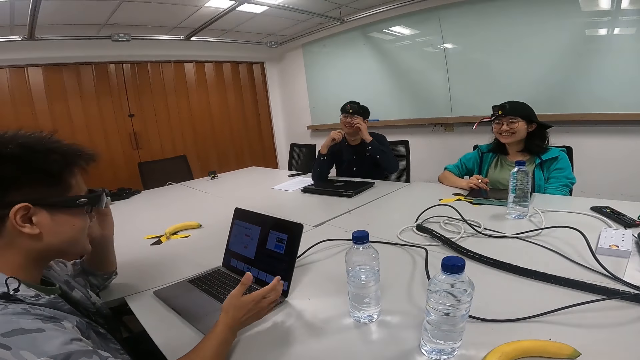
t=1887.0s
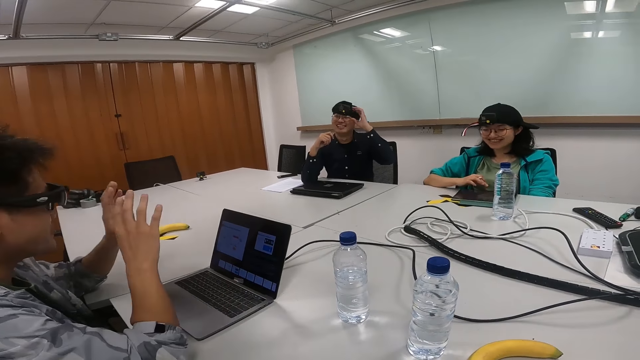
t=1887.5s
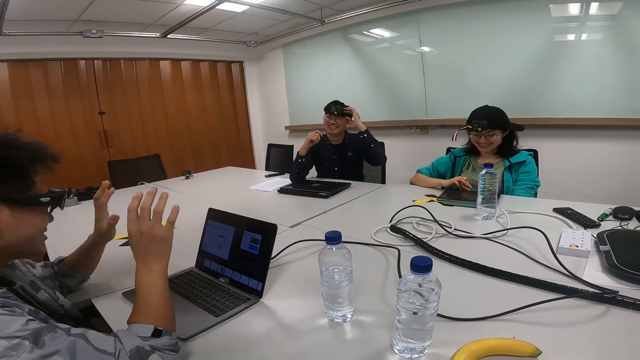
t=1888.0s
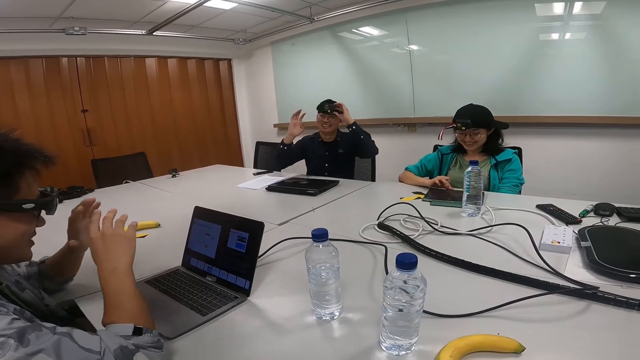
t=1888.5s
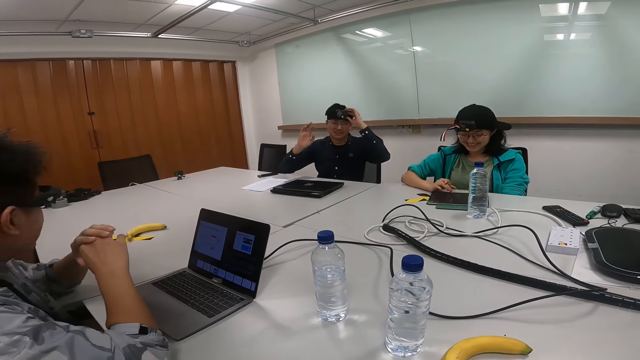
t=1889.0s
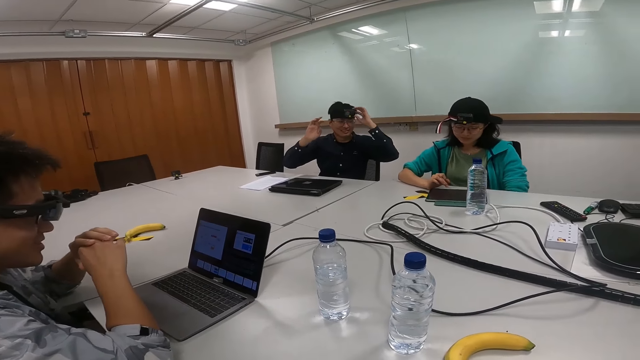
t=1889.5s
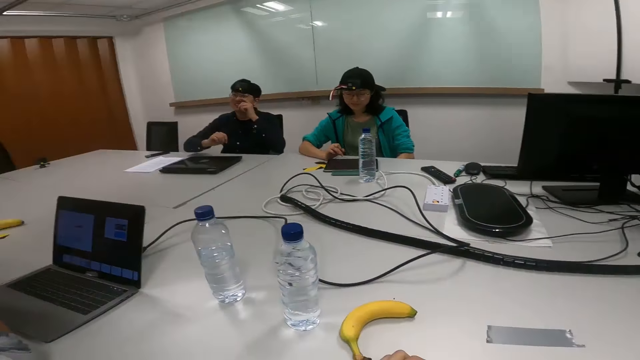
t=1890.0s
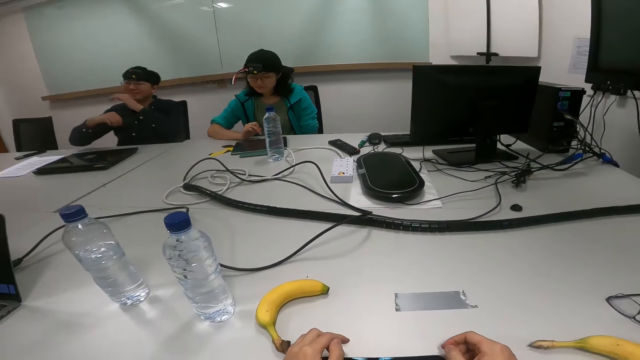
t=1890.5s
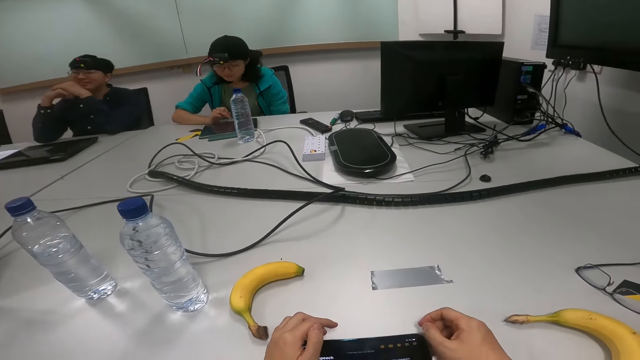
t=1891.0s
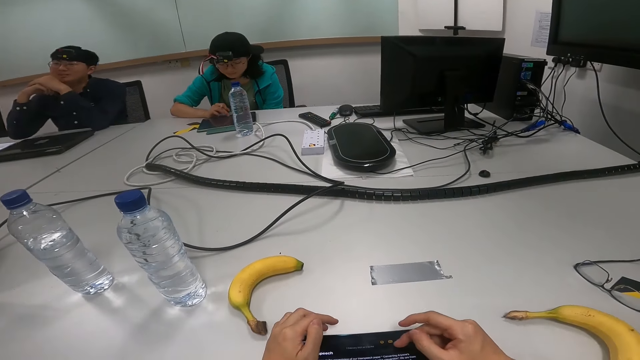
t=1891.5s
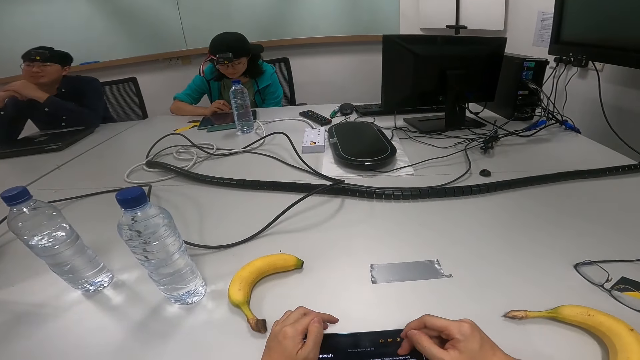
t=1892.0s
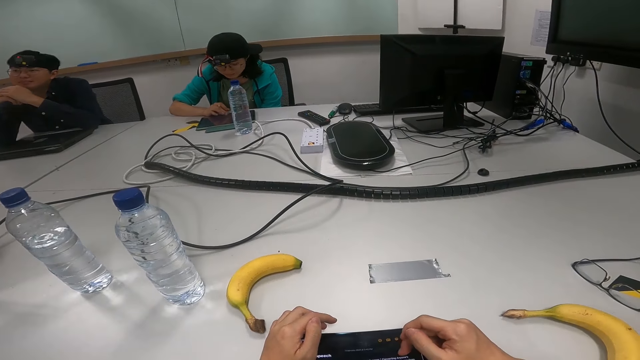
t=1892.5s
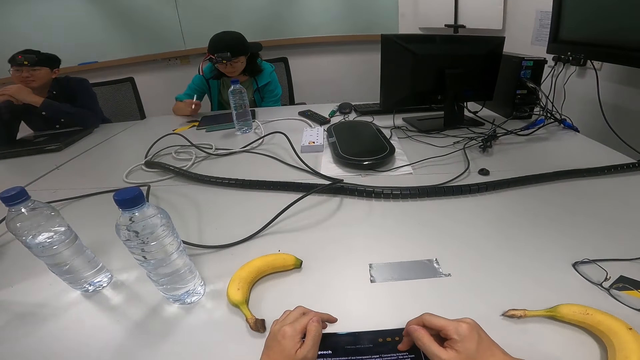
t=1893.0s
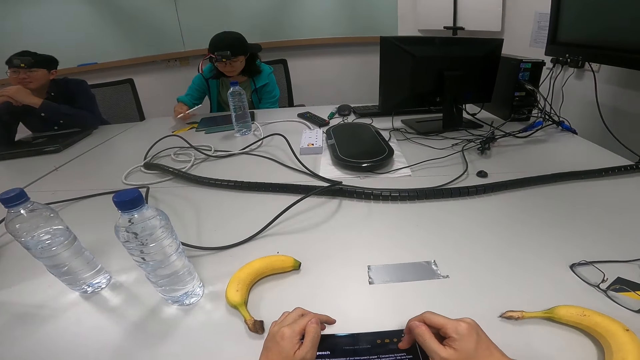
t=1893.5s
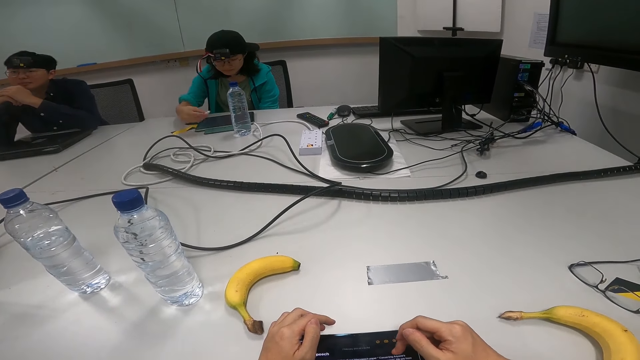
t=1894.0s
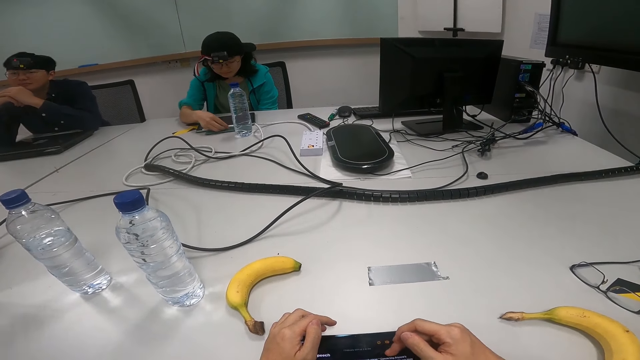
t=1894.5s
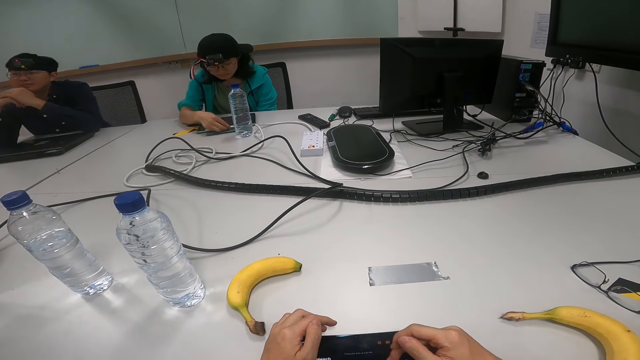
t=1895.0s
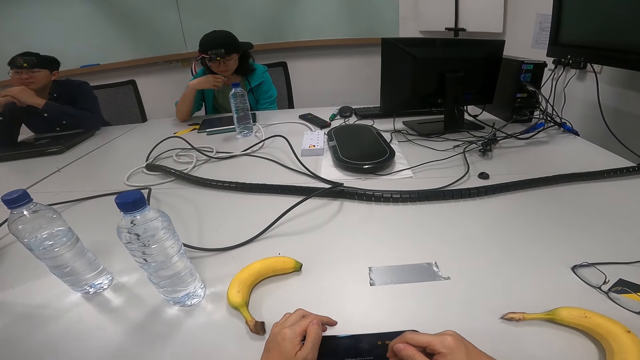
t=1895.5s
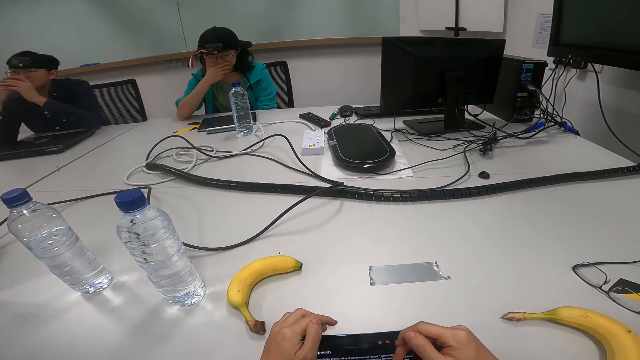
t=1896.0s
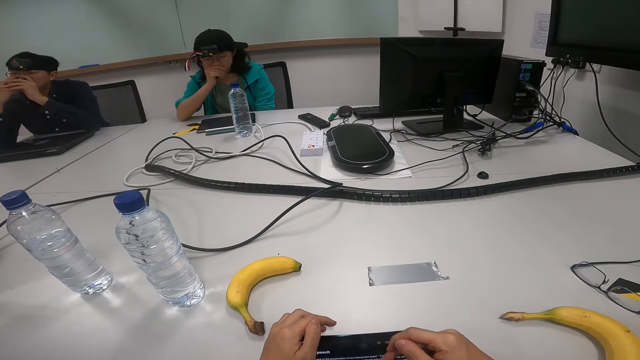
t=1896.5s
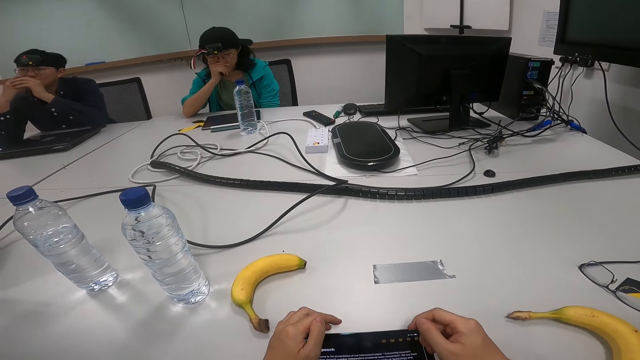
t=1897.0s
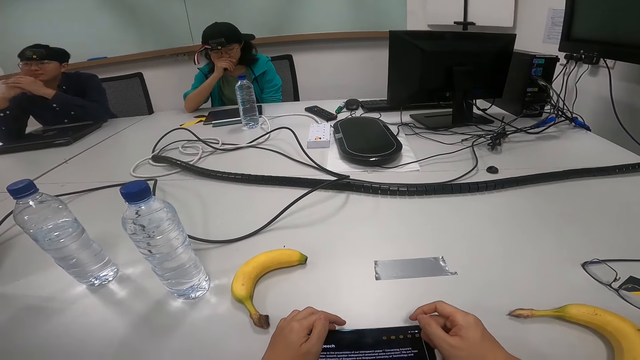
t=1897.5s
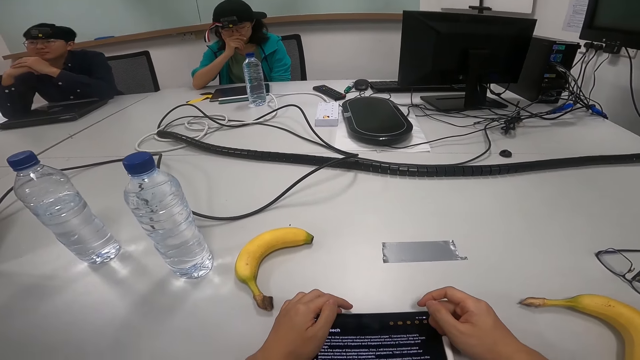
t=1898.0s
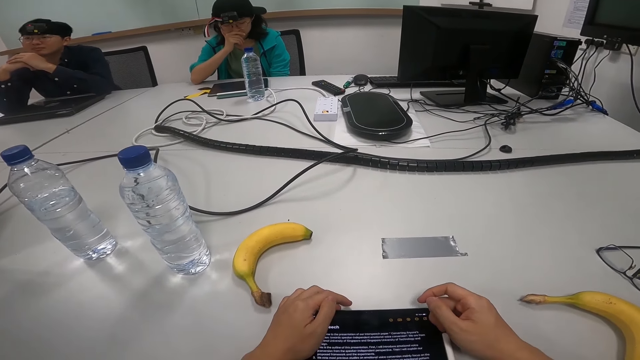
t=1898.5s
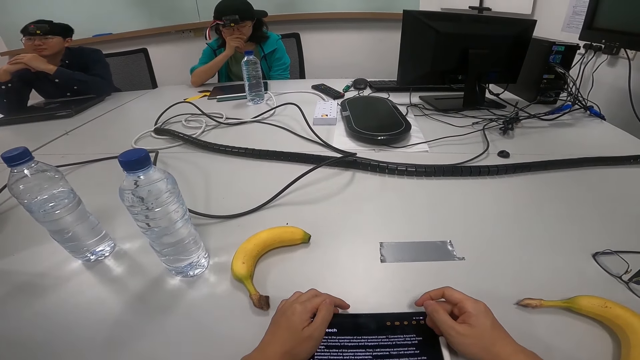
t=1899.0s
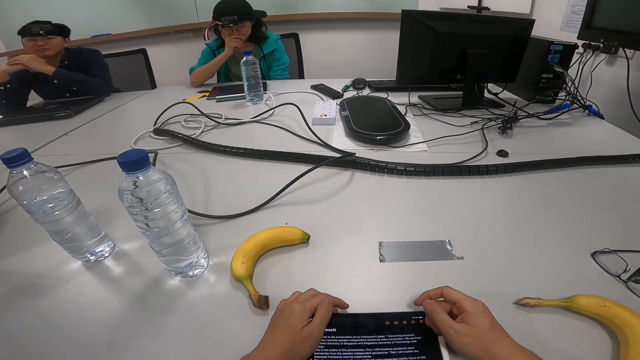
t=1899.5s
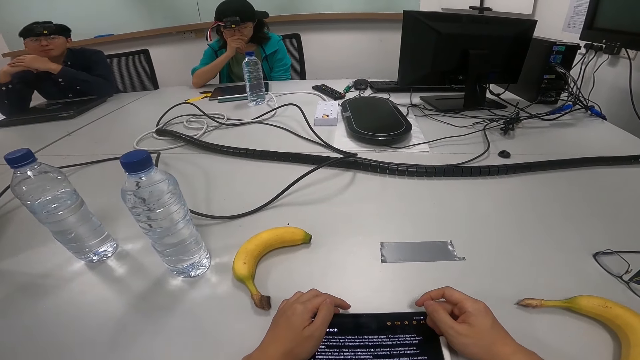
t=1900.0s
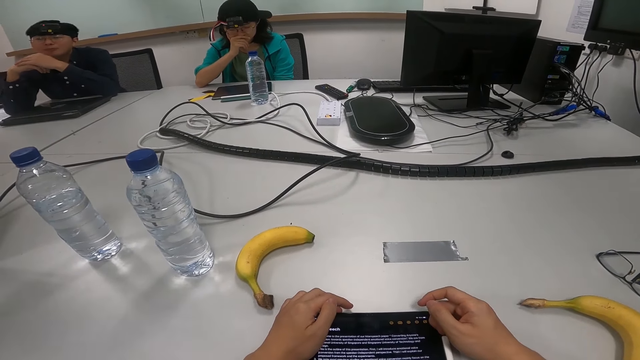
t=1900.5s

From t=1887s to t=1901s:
A person adjusts goggles. Another person adjusts the camera on the head. The camera wearer scrolls on a phone on the table. A third person puts the pen on the tablet. The third person touches the mouth.

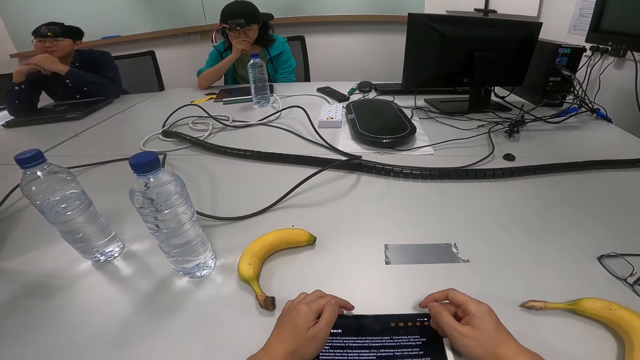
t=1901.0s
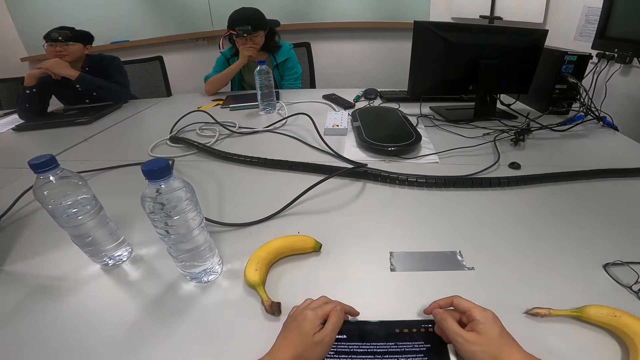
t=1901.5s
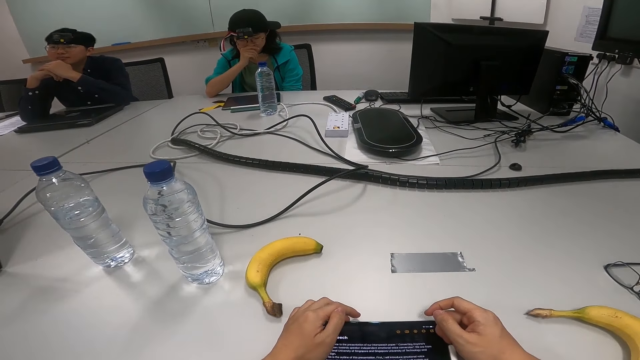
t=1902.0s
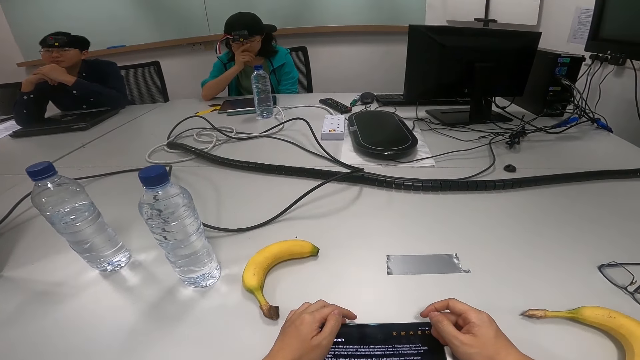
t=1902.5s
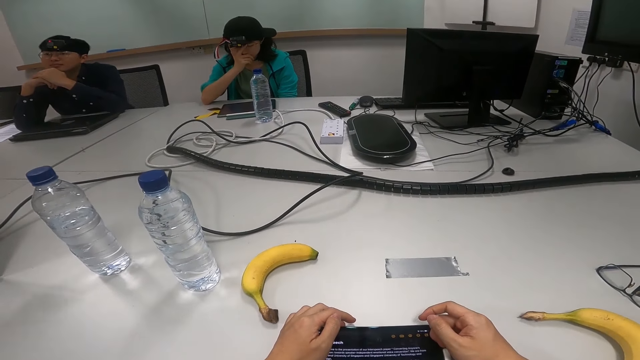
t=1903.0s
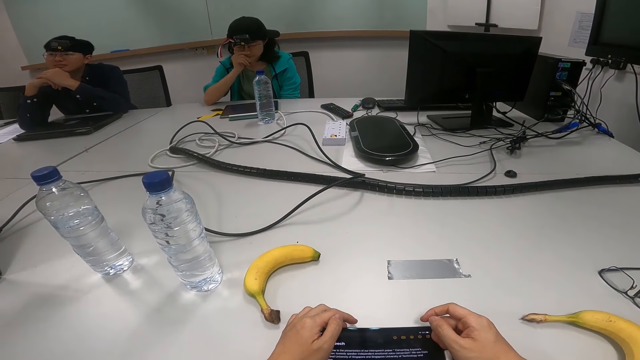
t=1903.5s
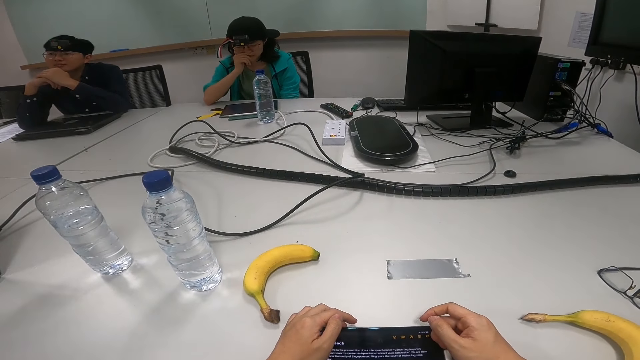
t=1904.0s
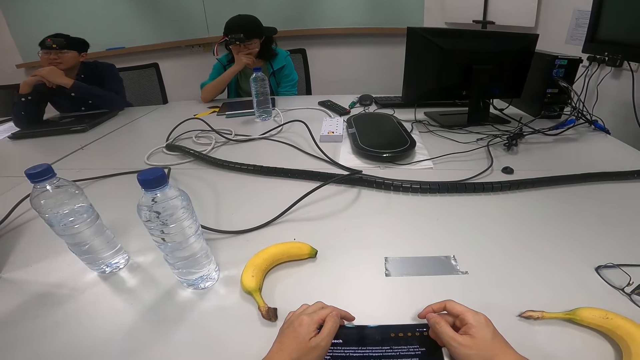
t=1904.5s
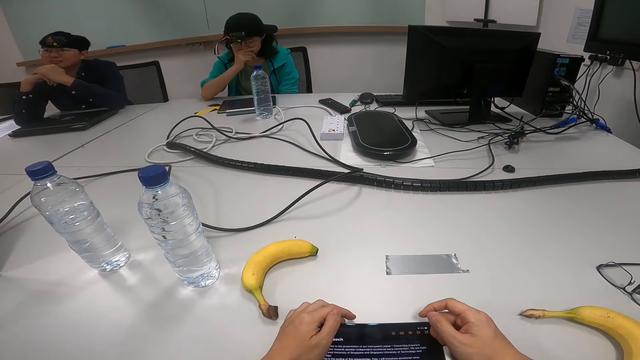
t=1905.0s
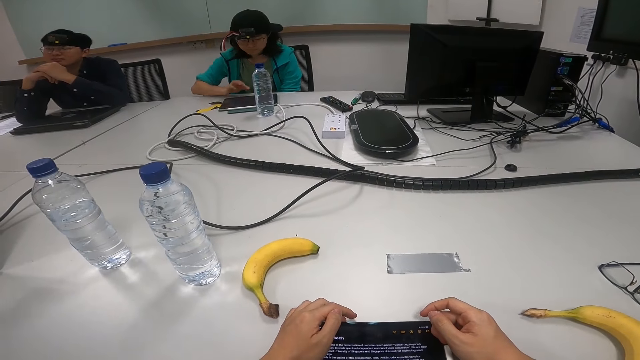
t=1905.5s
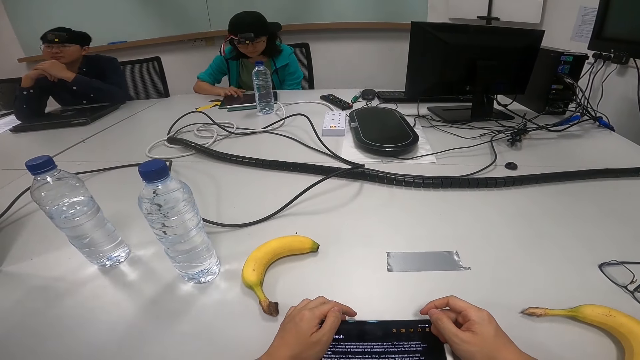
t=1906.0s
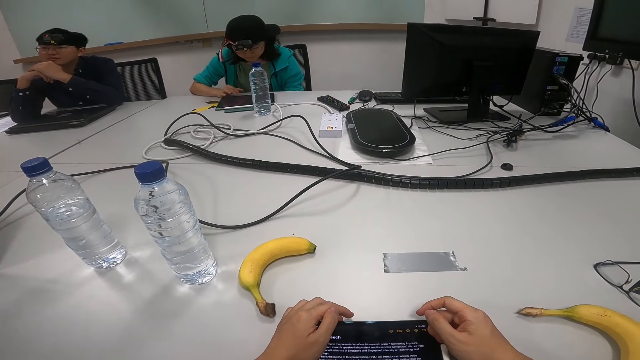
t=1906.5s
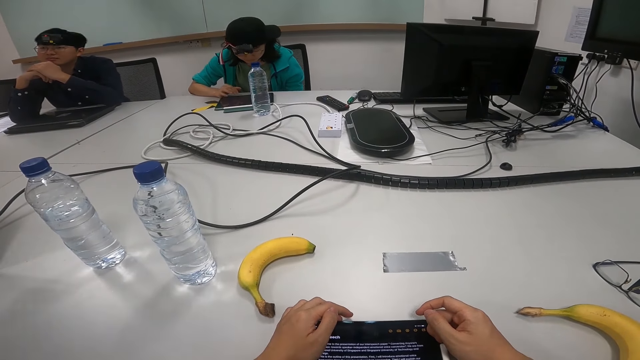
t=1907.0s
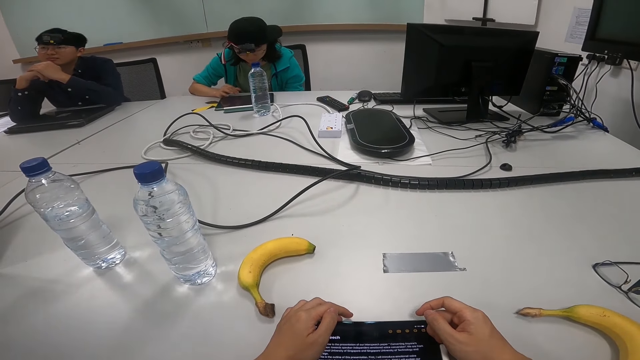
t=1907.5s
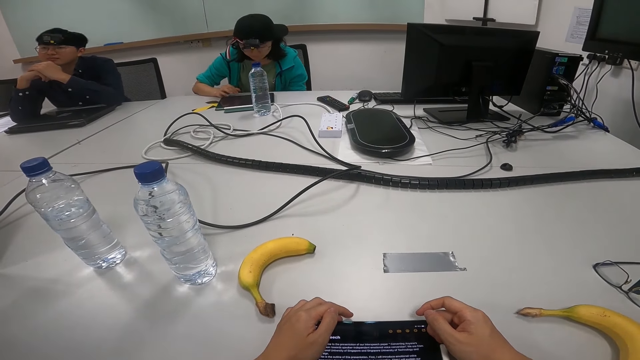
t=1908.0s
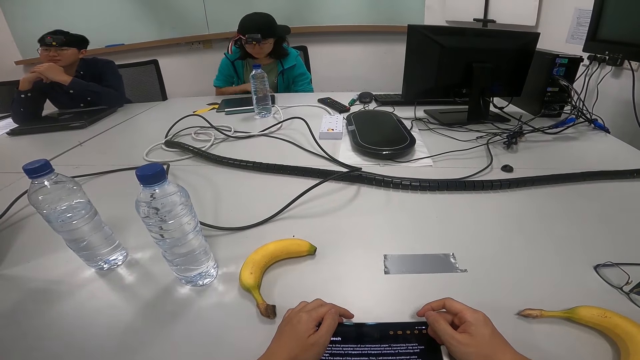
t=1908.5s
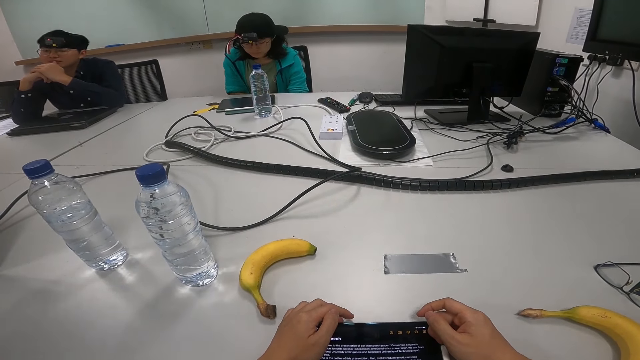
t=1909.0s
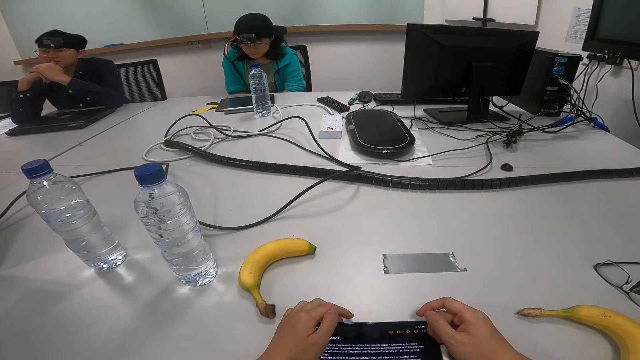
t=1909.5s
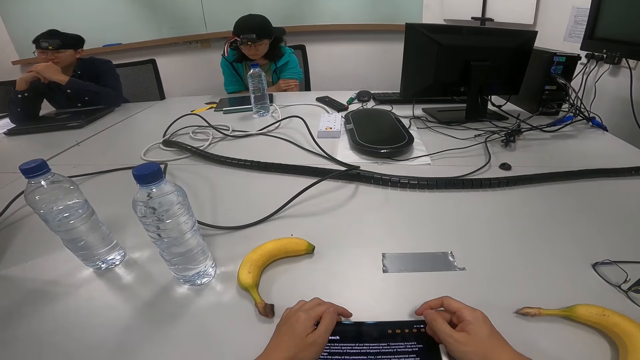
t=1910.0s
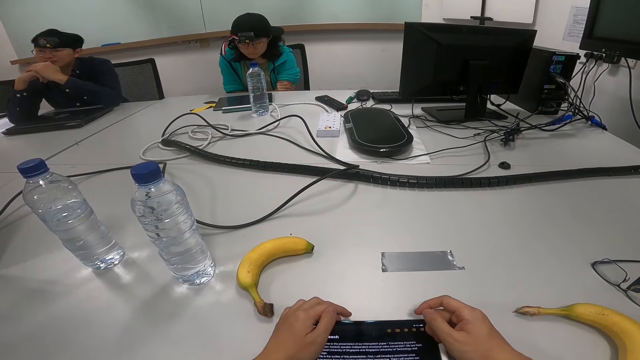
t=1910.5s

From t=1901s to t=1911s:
A person adjusts her glasses. She scrolls on the tablet.
